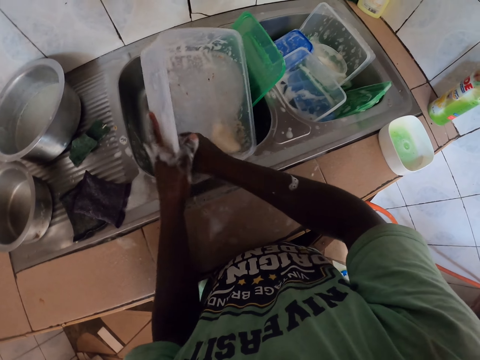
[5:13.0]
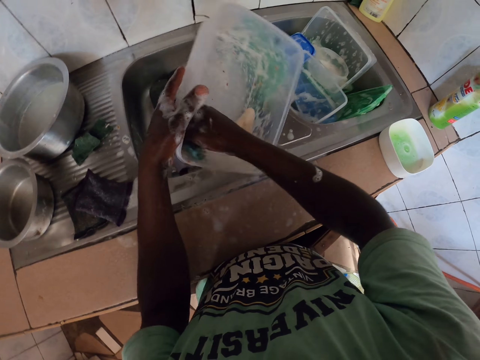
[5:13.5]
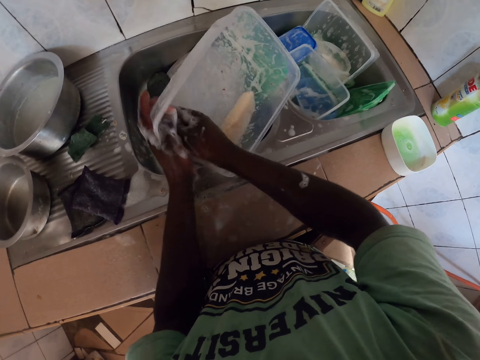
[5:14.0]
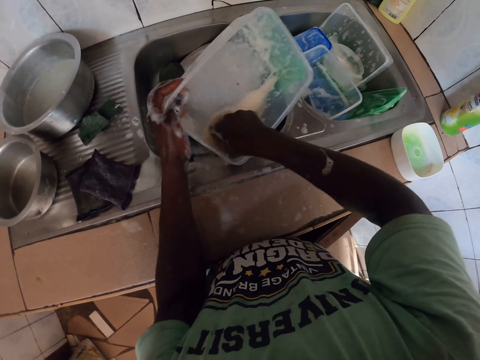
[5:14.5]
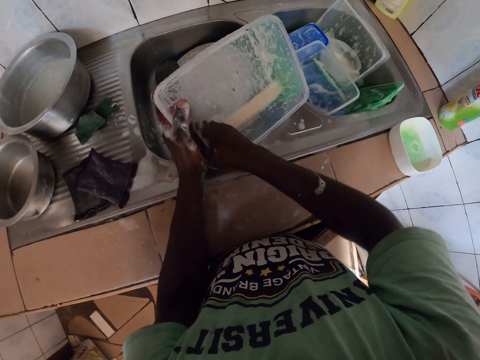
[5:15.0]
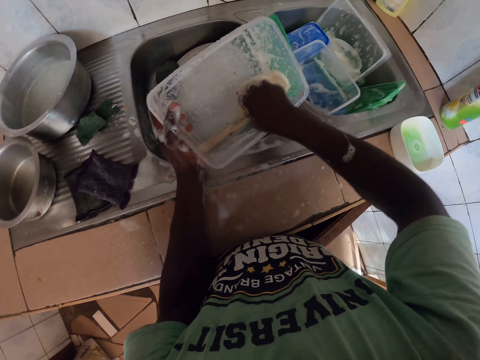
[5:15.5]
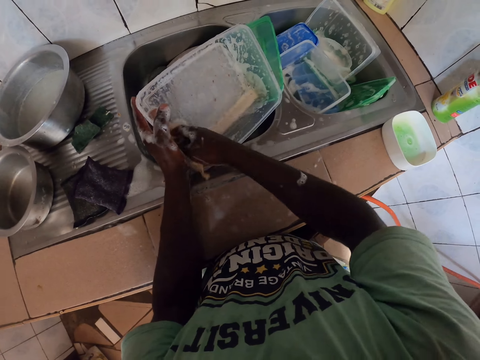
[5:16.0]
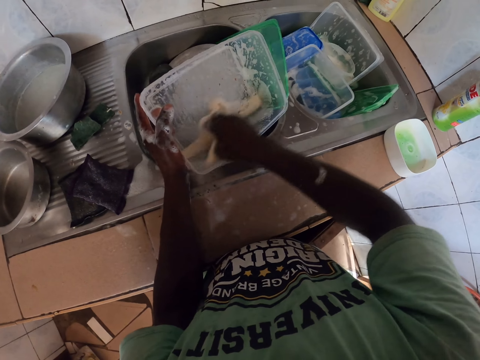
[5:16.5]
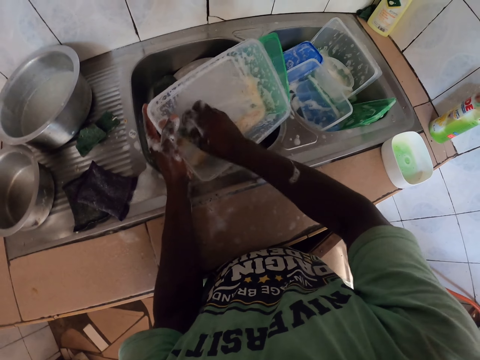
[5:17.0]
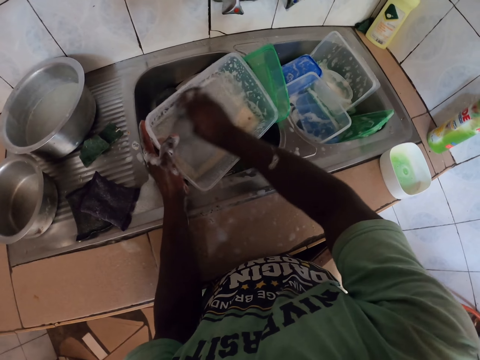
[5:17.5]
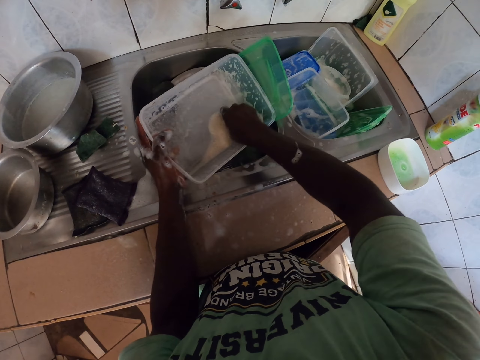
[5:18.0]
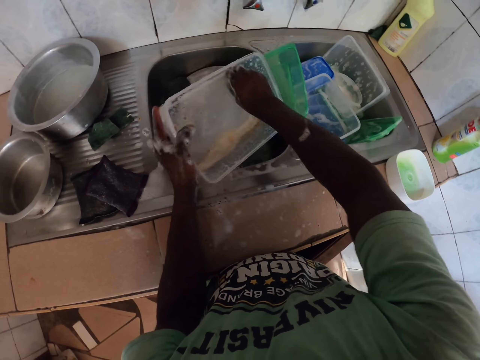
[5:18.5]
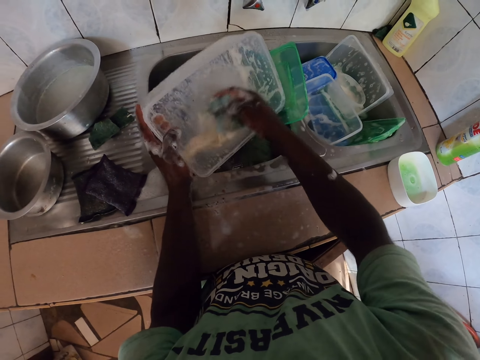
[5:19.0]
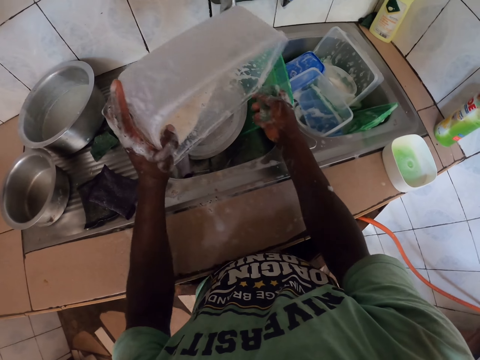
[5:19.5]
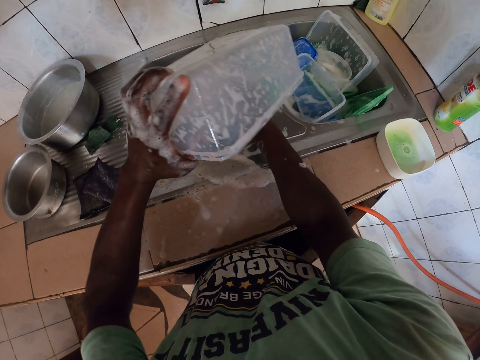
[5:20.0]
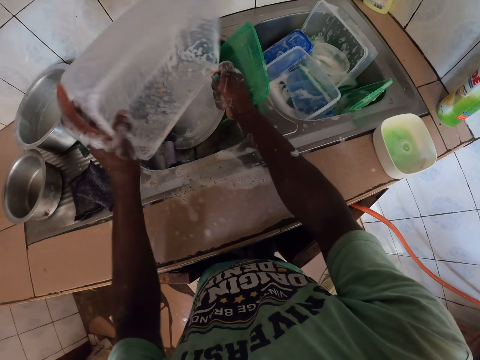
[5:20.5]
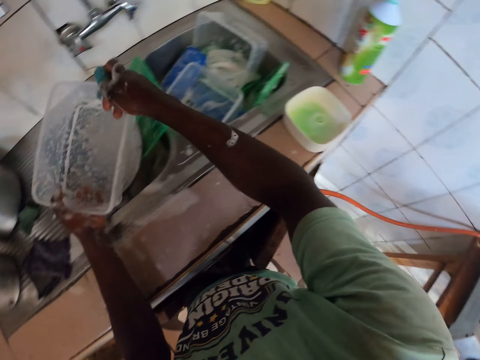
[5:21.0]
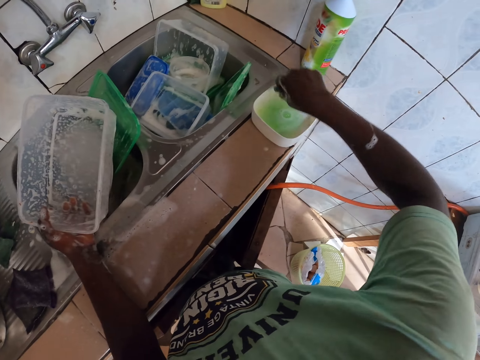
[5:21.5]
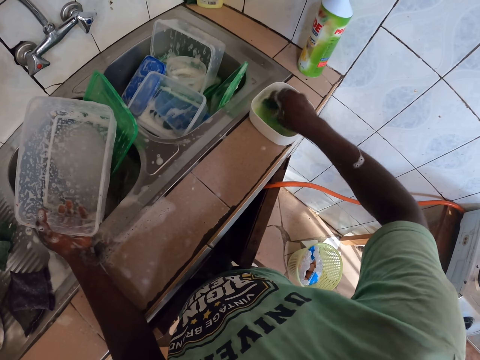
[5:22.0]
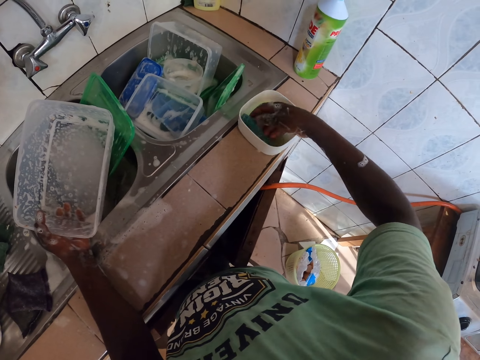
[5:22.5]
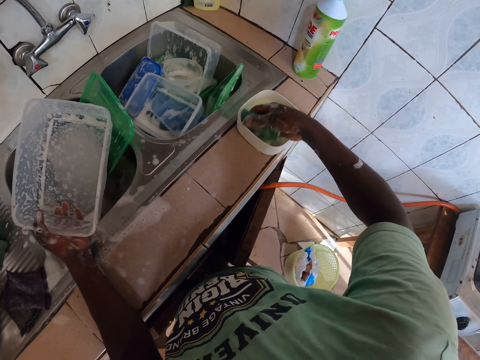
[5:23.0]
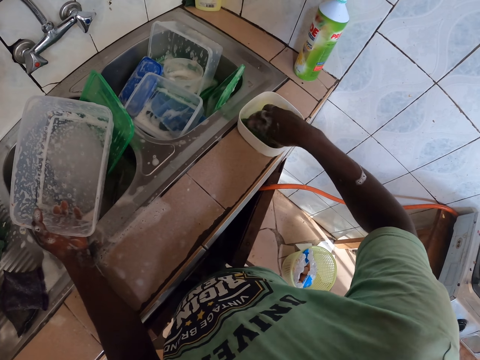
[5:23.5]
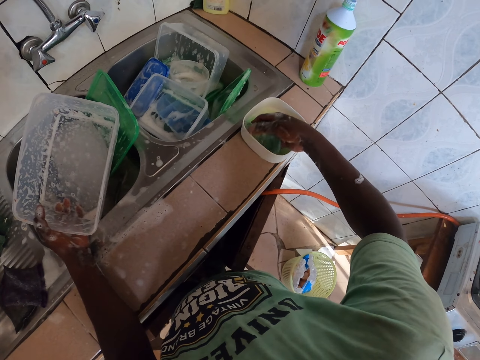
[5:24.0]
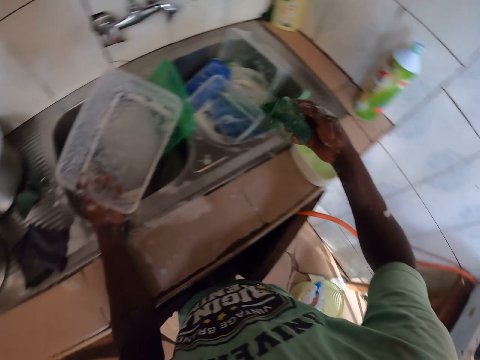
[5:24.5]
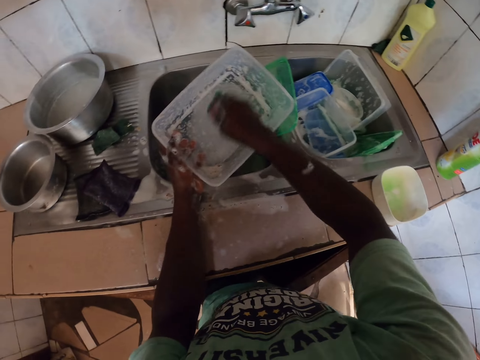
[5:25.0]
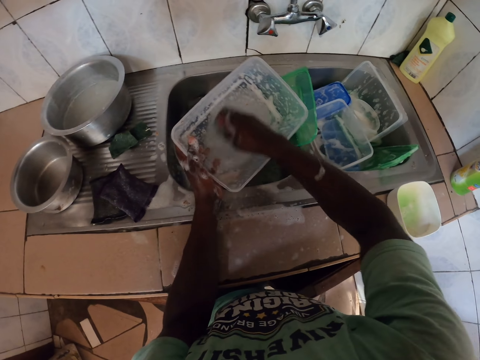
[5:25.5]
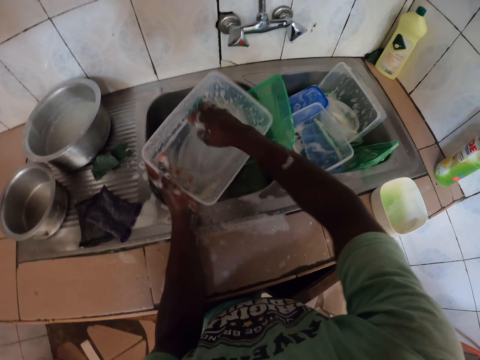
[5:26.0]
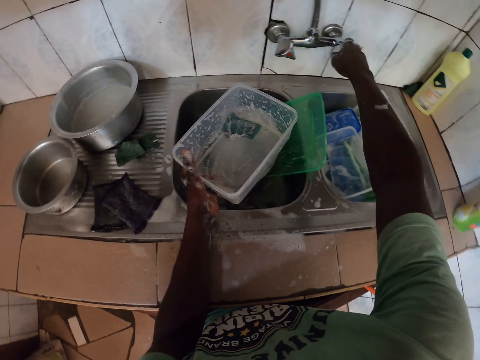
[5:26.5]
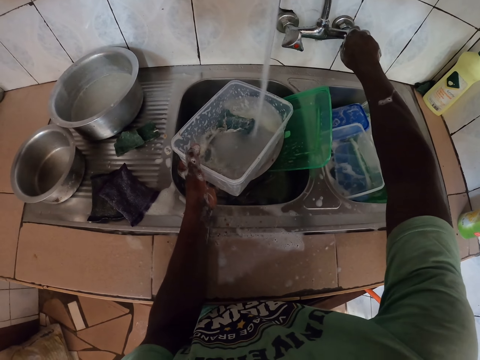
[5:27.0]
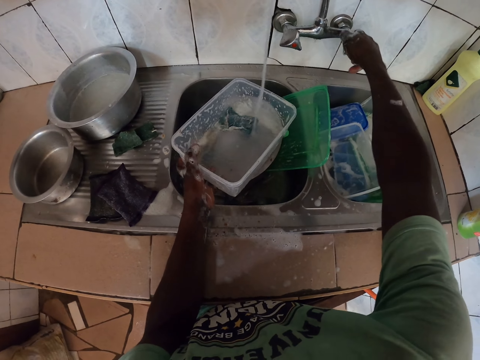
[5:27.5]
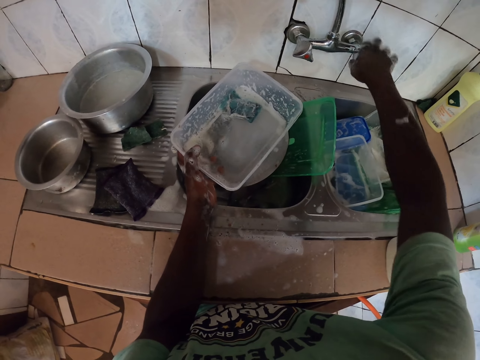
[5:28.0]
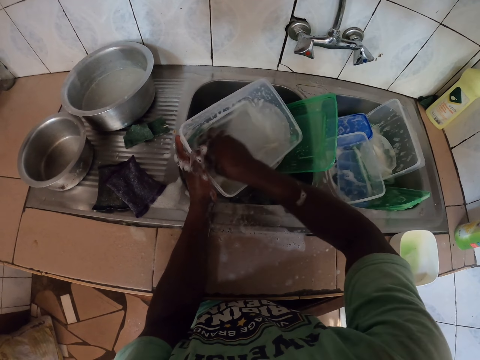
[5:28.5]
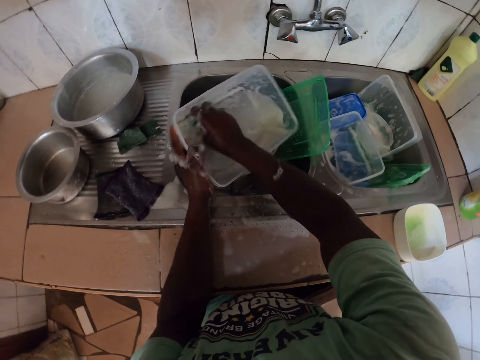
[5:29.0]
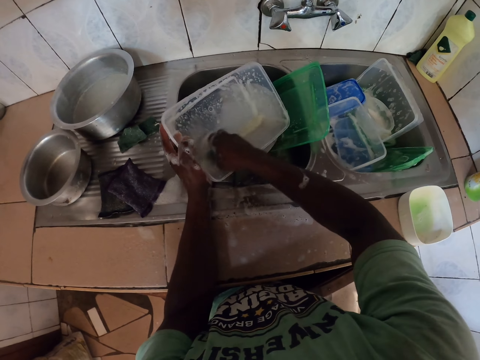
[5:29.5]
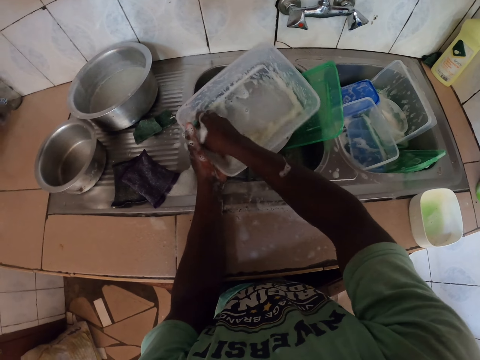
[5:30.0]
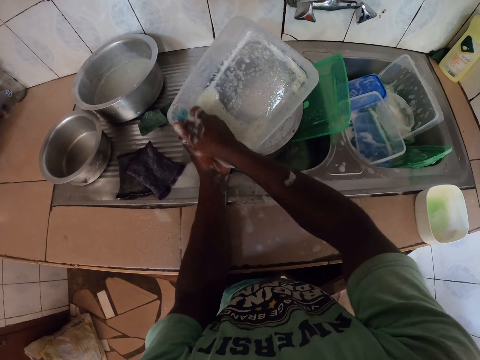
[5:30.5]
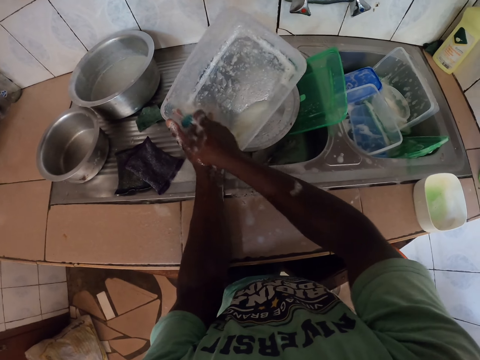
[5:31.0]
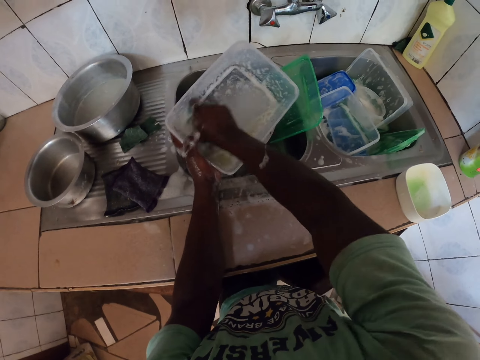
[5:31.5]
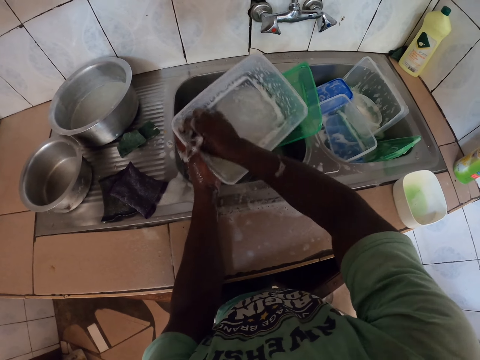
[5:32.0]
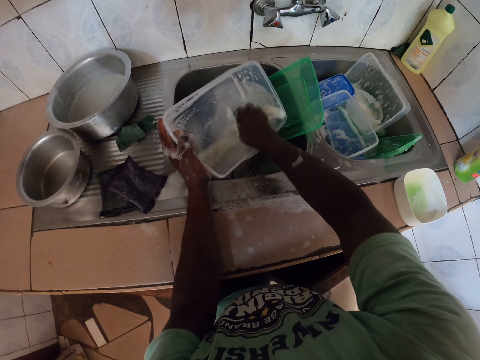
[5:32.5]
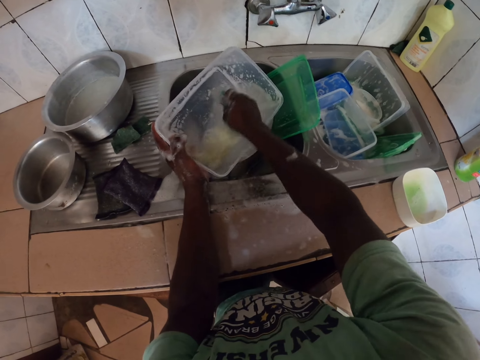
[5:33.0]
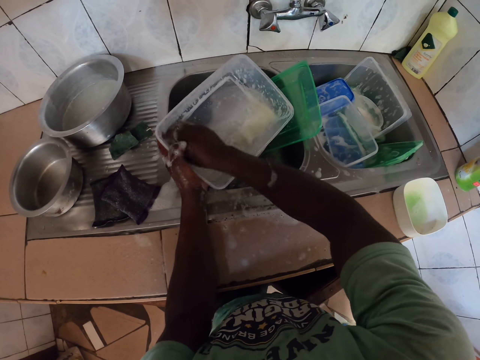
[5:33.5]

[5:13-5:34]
The camera wearer pours water in the sink. They dip a rag or sponge on the liquid soap. They wash the tin, open the tap and wash the tin.

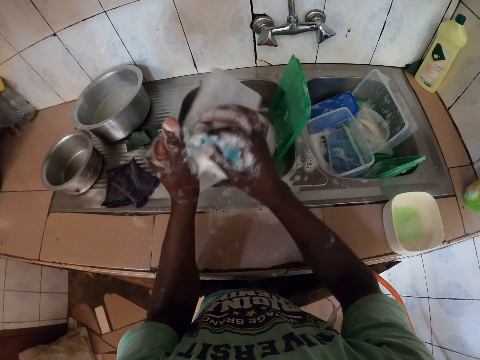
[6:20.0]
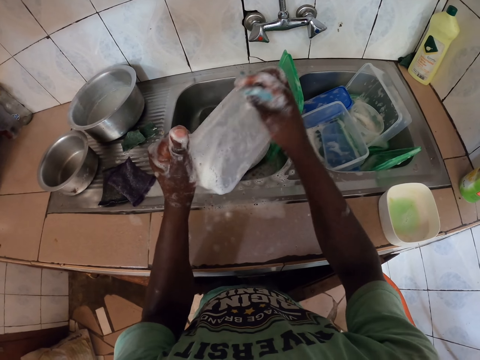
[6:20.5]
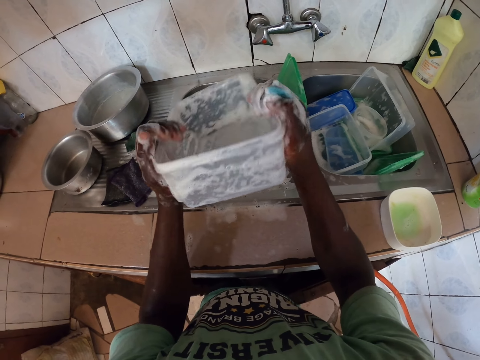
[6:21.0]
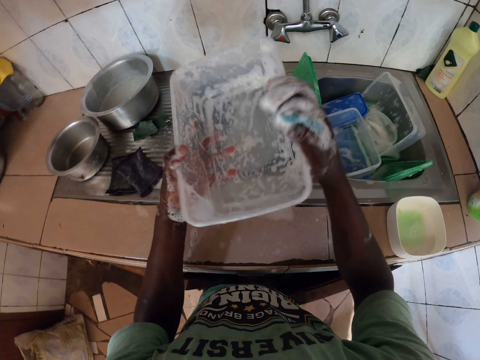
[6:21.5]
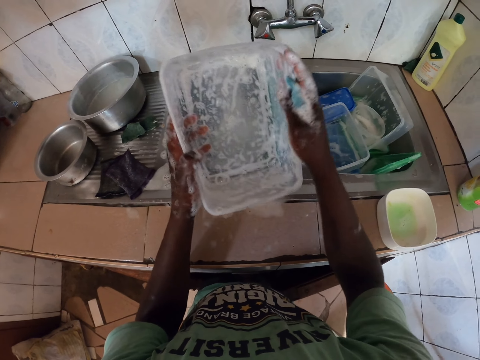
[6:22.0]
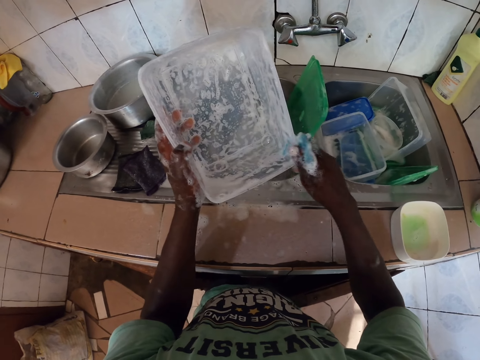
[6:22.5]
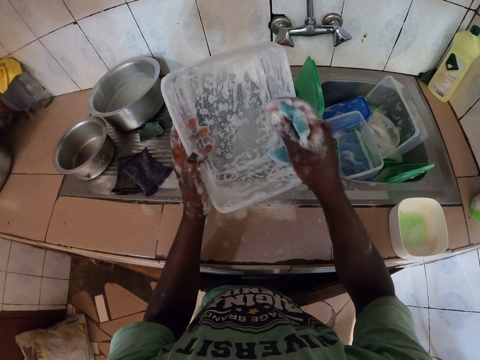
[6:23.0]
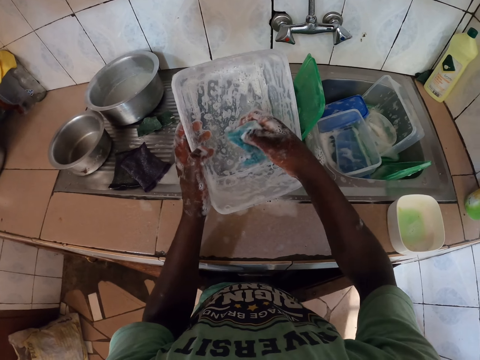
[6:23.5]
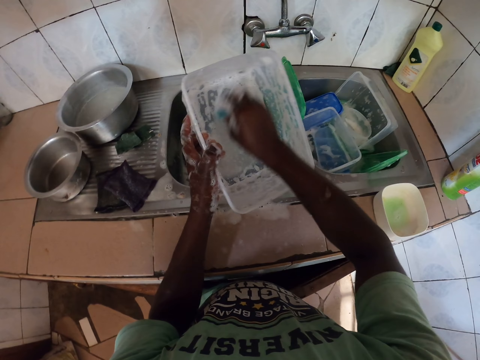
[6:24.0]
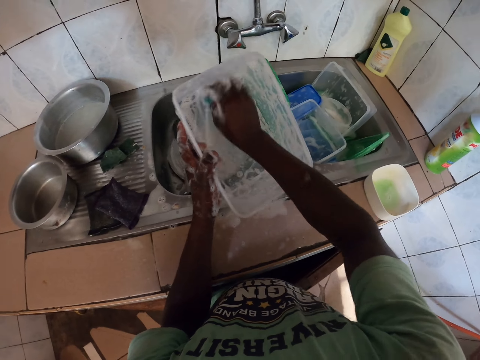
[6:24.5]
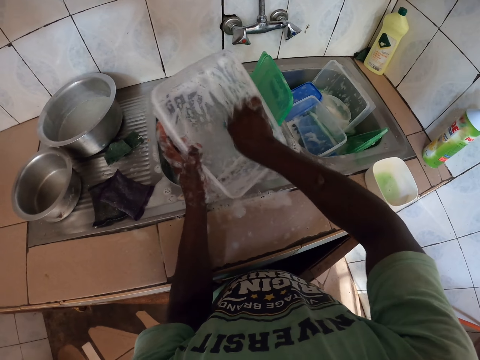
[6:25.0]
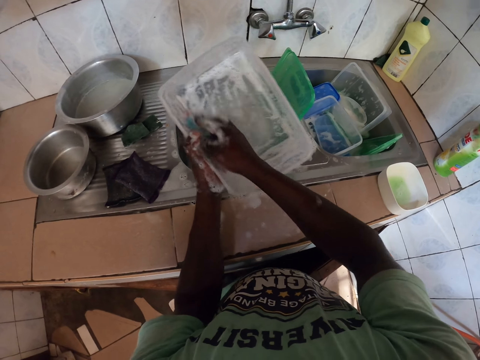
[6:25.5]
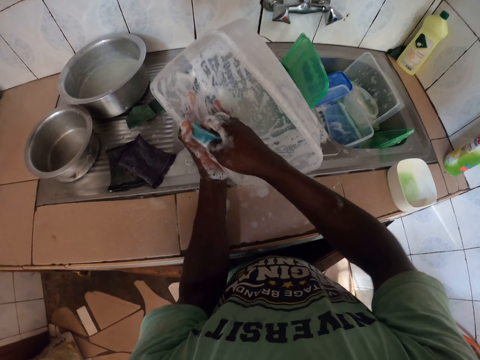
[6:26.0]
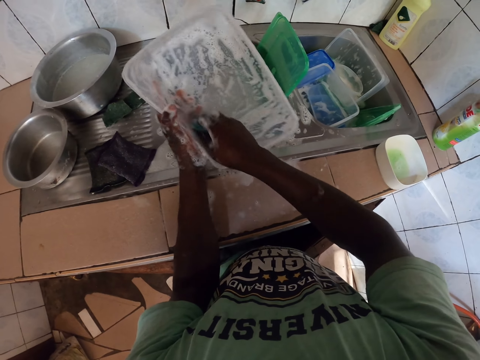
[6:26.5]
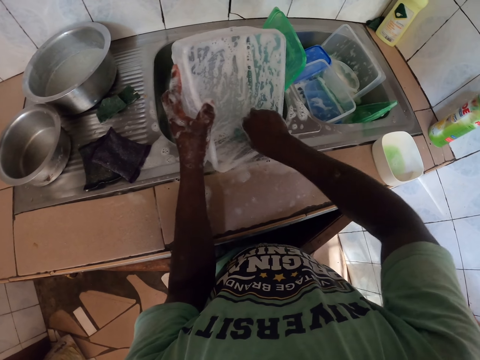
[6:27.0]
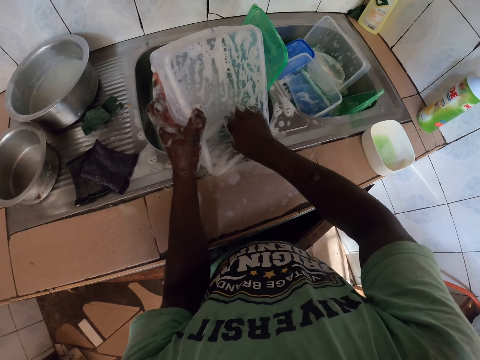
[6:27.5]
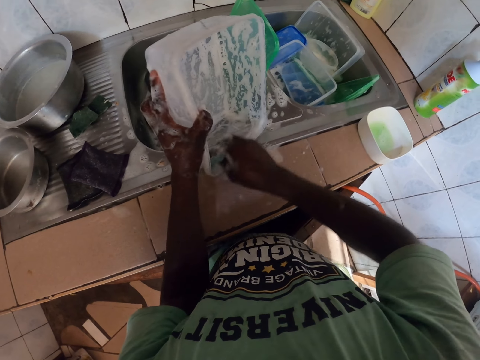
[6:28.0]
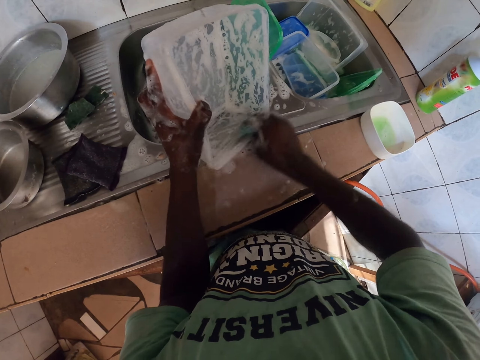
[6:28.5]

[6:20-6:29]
The camera wearer looks in the tin and washes the tin.
